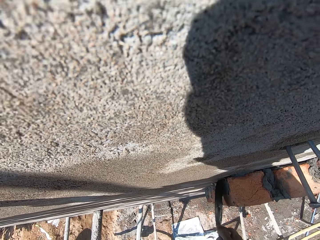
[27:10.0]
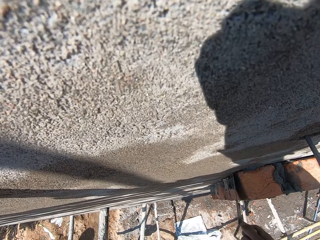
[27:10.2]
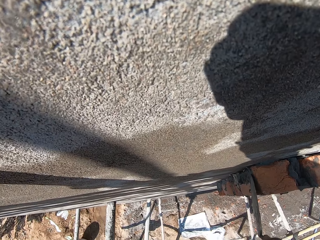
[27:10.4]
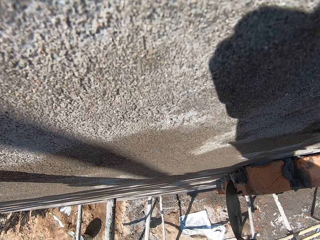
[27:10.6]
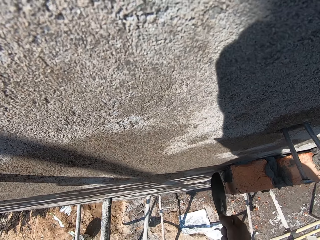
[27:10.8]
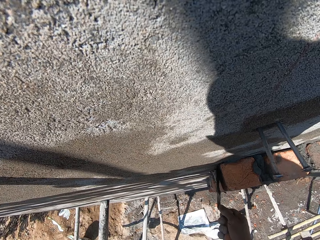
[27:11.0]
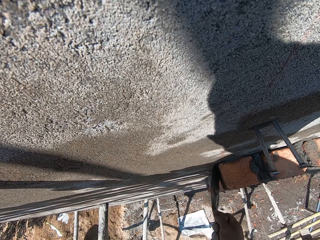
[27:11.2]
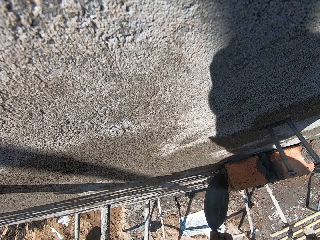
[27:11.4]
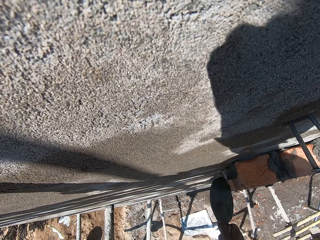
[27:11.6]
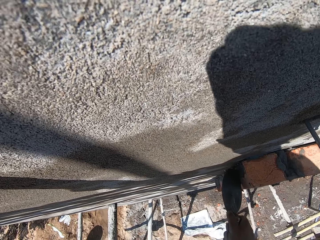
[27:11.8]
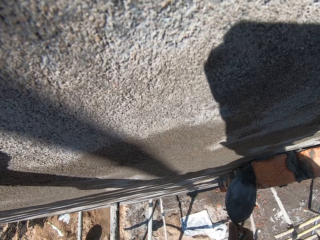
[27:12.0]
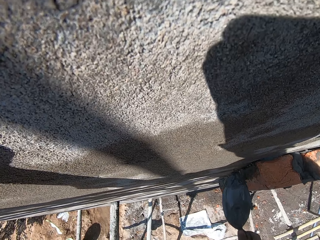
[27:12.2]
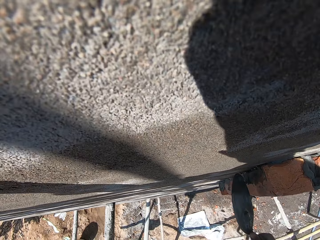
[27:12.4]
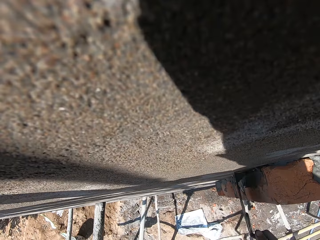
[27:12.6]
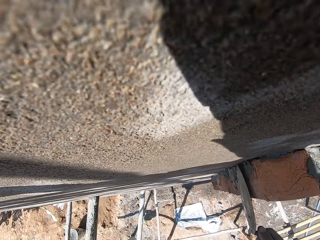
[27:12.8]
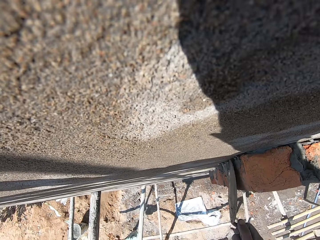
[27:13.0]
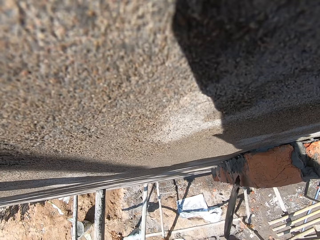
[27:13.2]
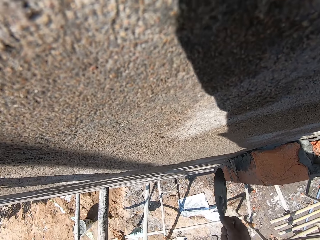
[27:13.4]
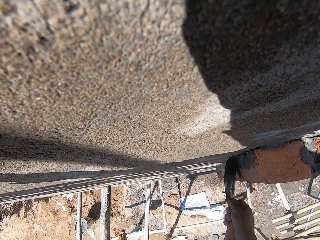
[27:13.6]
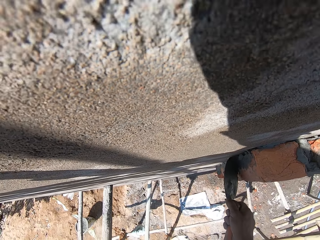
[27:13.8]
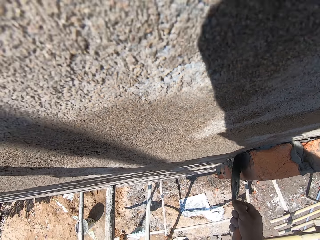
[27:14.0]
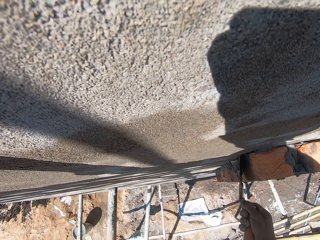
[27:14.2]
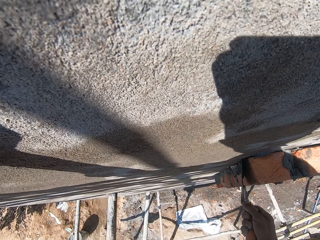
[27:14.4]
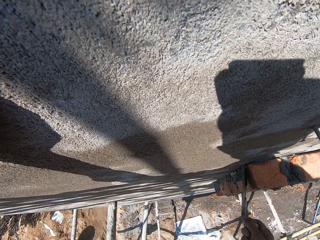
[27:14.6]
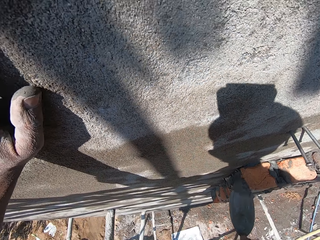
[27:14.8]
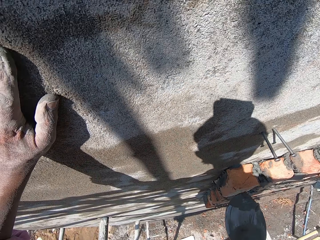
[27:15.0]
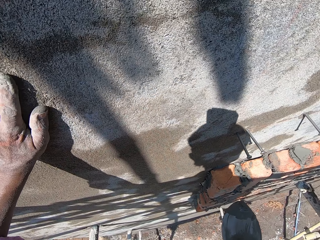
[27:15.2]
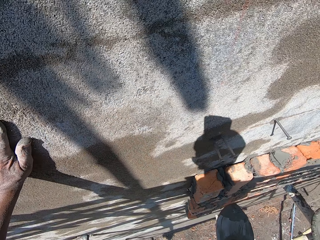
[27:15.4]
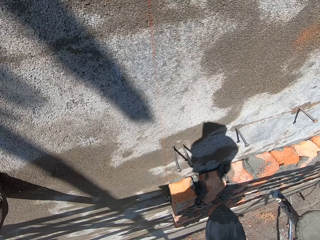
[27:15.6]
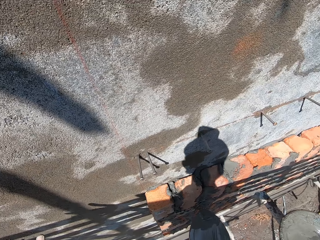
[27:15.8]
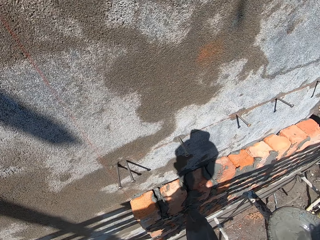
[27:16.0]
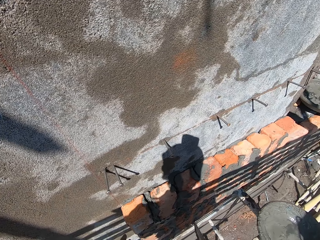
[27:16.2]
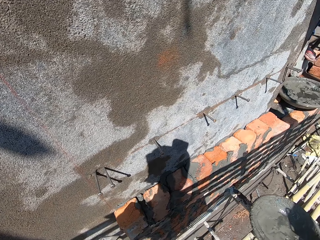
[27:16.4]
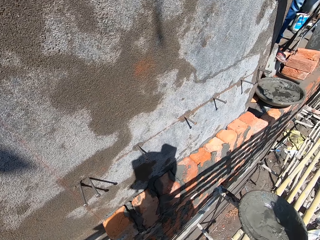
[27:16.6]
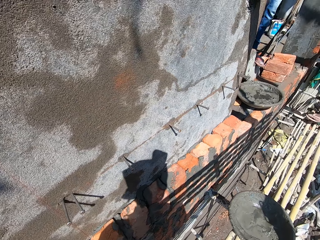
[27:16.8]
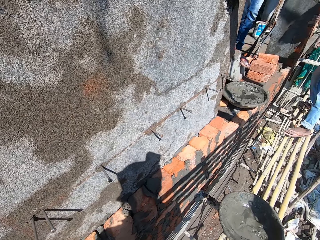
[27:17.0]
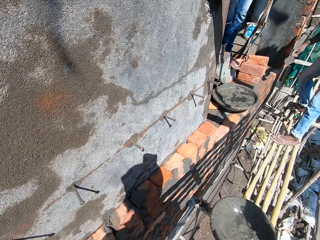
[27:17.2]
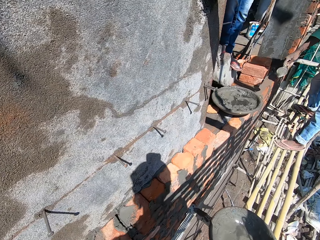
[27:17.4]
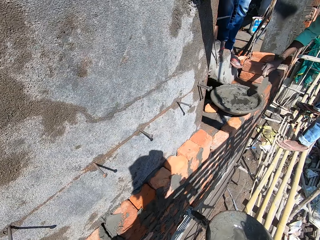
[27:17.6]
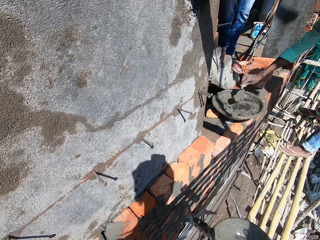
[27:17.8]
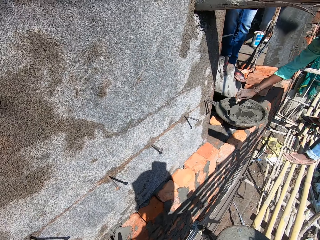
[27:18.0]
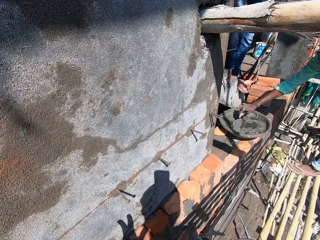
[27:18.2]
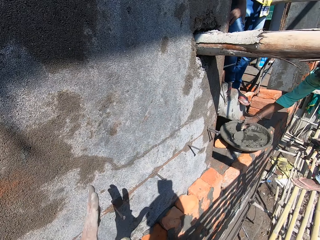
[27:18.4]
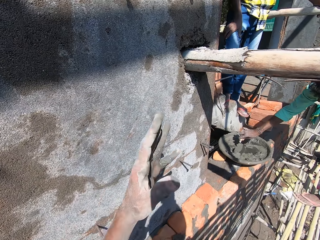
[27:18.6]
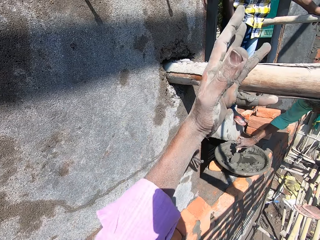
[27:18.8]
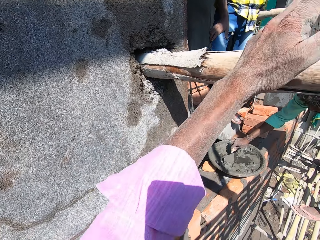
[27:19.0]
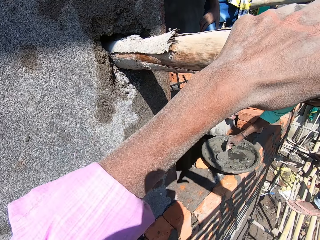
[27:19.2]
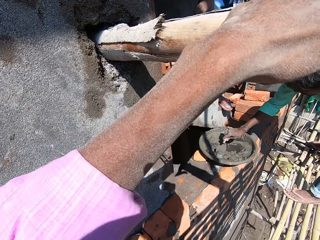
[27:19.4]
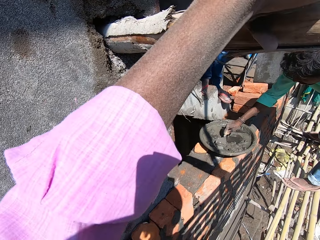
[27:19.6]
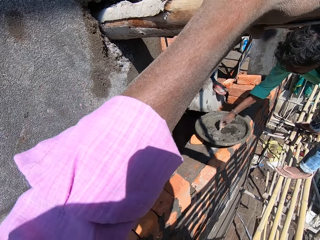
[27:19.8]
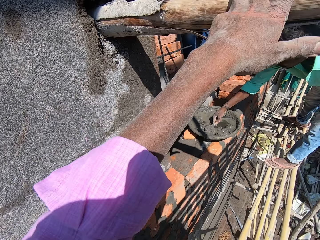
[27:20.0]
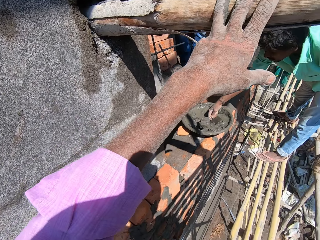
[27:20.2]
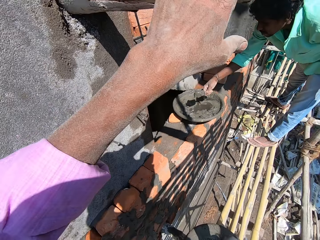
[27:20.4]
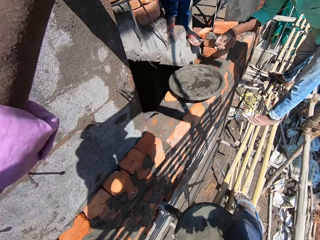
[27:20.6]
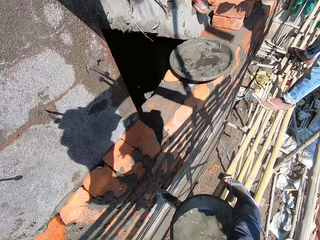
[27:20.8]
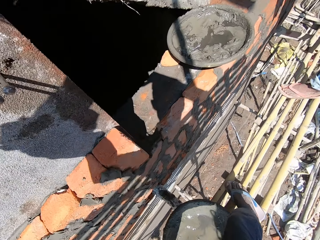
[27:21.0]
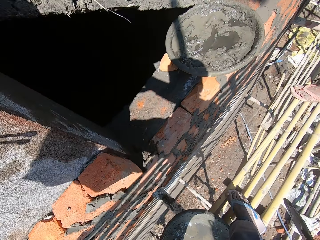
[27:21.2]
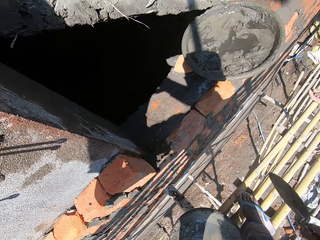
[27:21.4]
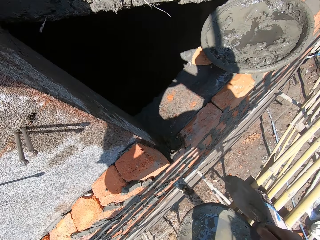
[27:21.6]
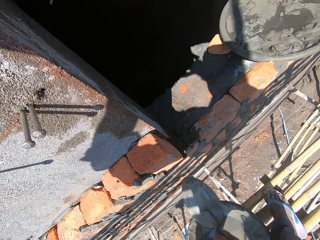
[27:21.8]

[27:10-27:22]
The camera wearer rubs his hand with the wall. He looks around. A man scoops mortar from a head pan on the wall with a trowel in his right hand. The camera wearer rubs his left hand on the bamboo on the scaffold.

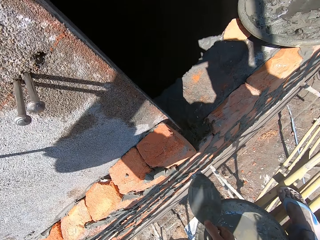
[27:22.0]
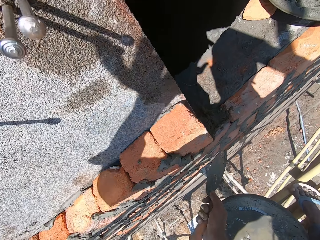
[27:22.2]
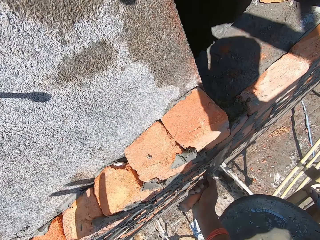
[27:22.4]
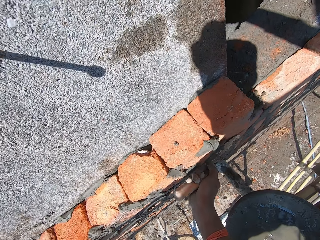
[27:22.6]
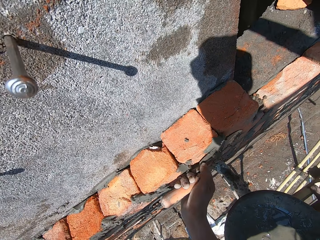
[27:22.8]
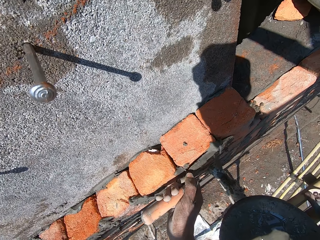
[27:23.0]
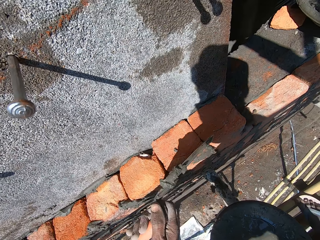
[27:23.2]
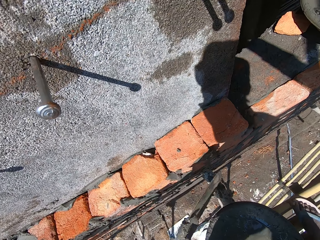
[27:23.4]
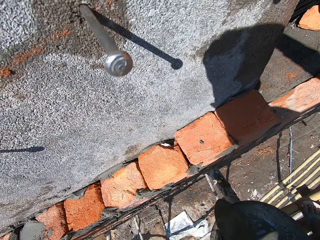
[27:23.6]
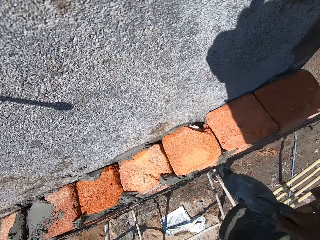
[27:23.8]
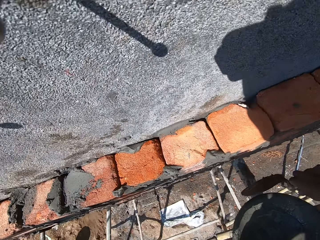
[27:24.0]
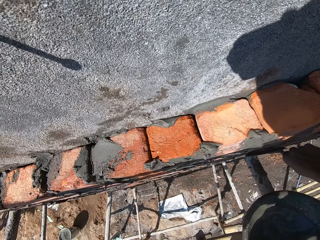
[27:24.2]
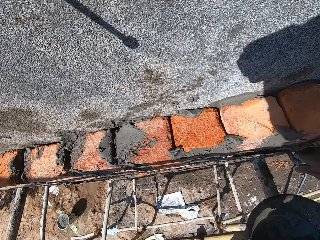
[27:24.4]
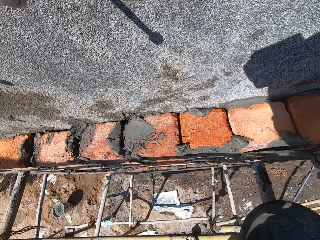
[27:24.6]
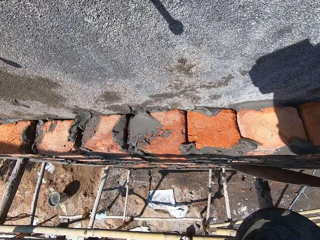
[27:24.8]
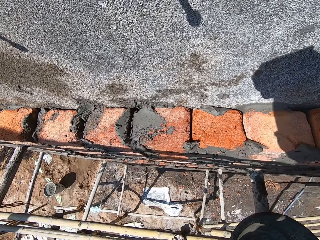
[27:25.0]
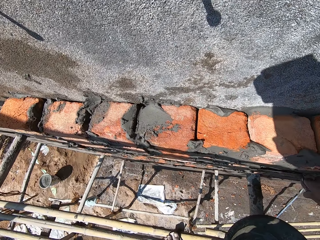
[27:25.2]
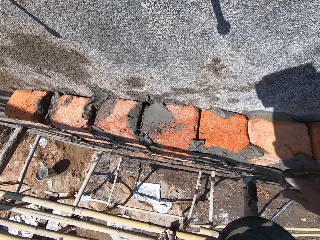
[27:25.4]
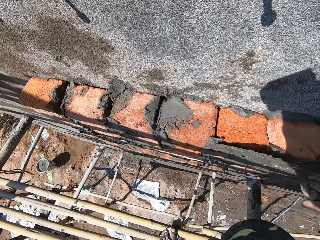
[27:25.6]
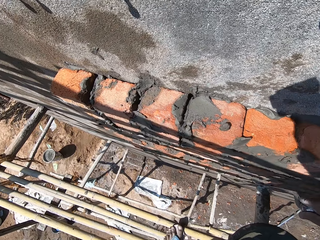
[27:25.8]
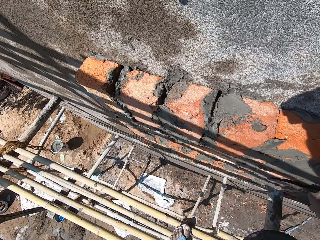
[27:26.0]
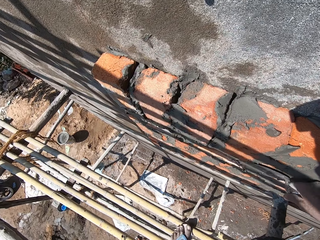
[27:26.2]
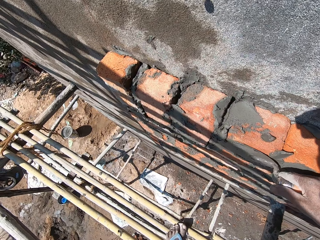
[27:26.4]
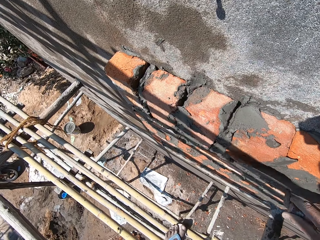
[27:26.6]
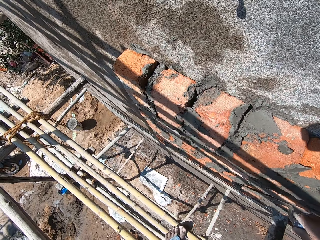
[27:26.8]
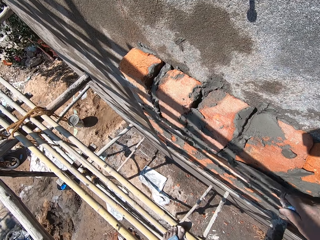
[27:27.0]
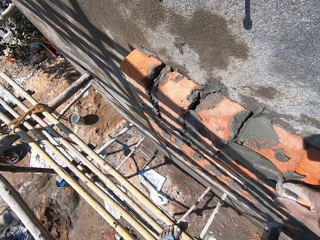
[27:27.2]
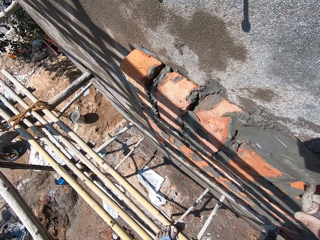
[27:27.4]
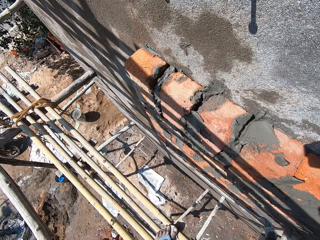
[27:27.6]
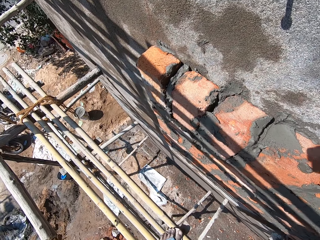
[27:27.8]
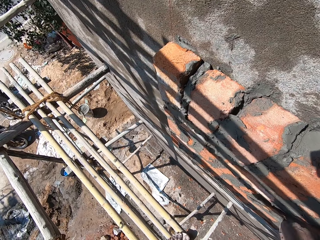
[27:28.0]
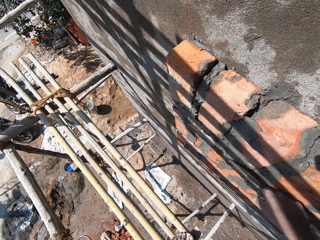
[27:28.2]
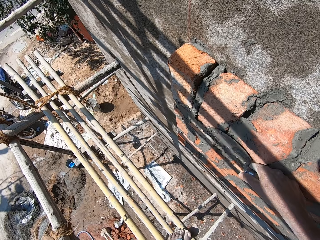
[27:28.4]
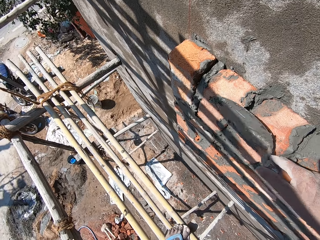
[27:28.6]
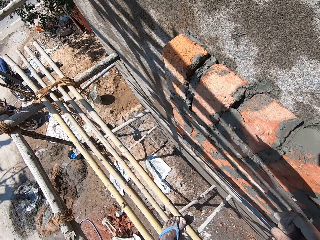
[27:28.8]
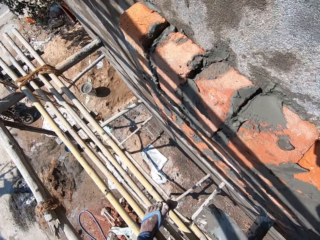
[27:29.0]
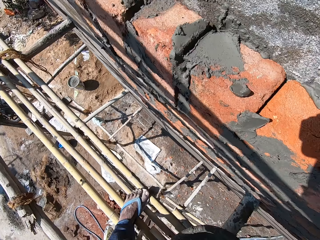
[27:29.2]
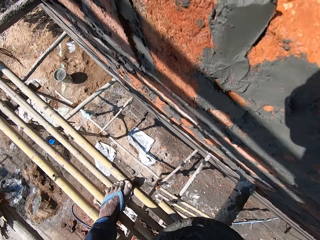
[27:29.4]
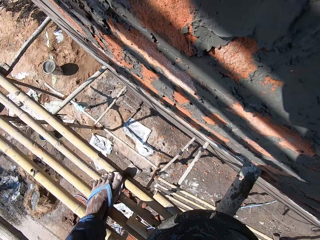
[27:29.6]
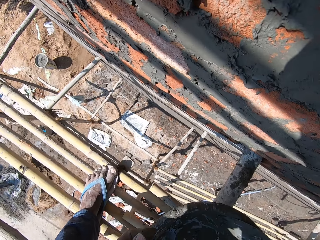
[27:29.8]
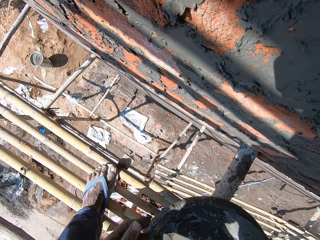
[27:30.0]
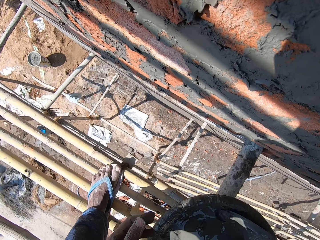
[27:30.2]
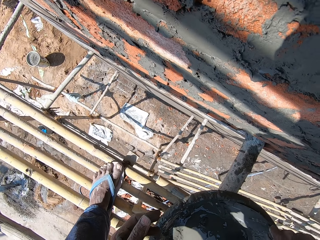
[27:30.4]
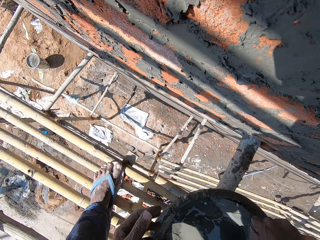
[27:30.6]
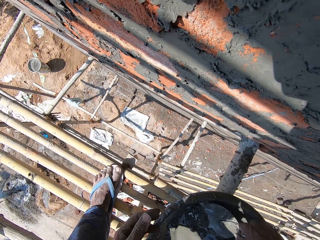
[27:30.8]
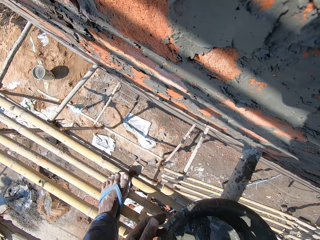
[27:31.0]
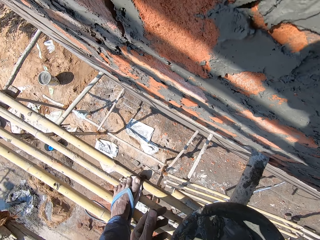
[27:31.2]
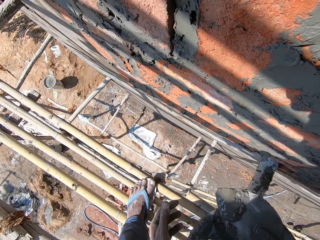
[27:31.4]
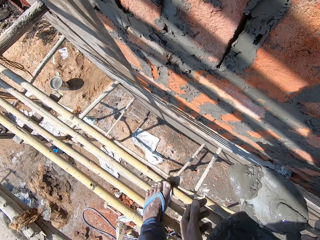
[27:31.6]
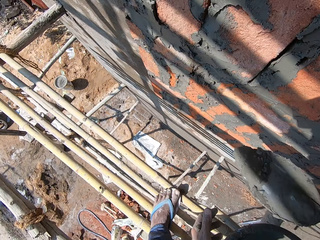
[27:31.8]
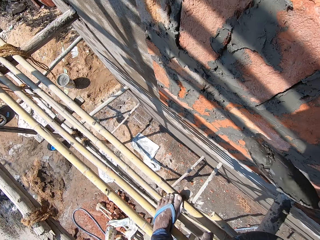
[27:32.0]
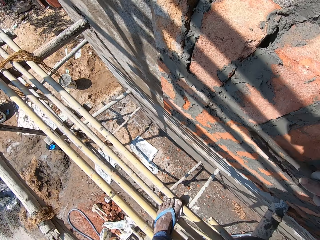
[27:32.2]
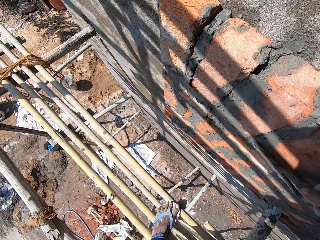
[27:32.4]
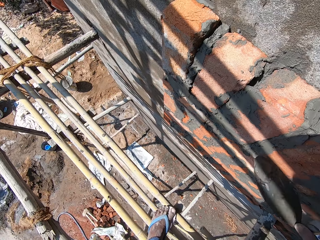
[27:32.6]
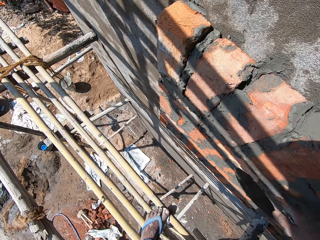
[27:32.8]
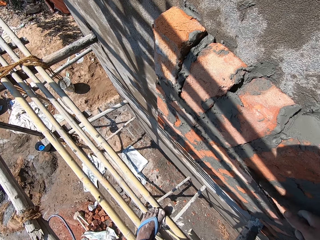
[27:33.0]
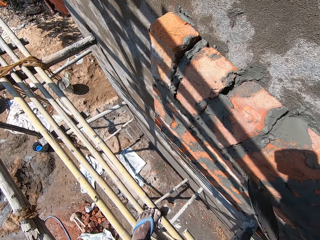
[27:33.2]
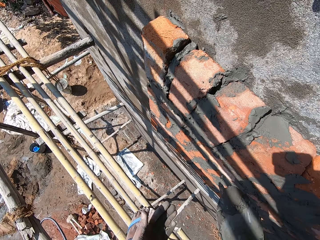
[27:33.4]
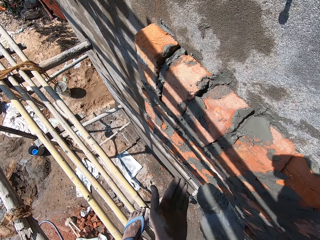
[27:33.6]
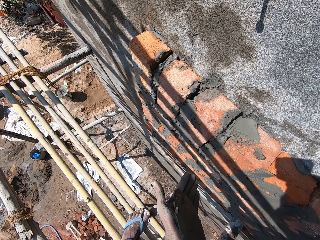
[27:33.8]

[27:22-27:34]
The camera wearer plasters bricks on the wall with the trowel in his right hand. He looks around. He scoops mortar from a head pan on the scaffold with the trowel in his right hand. He plasters the bricks on the wall with the trowel in his right hand.
